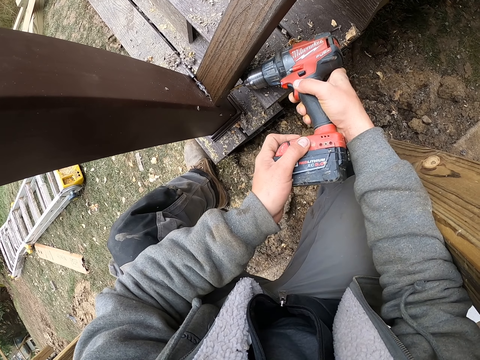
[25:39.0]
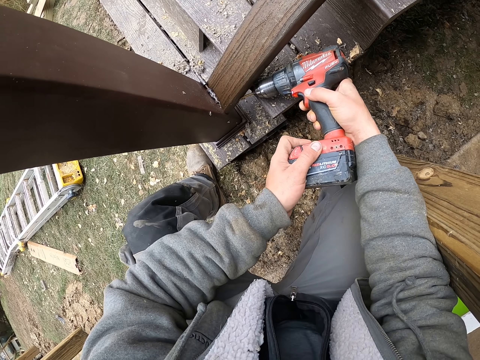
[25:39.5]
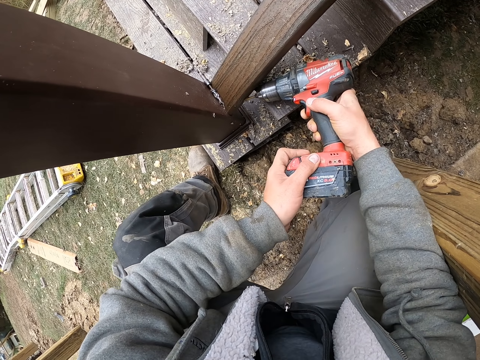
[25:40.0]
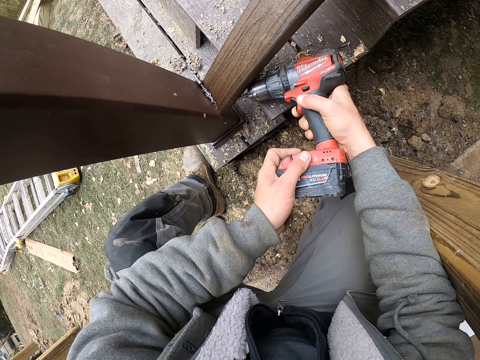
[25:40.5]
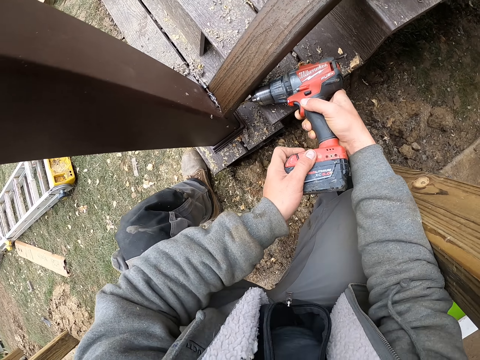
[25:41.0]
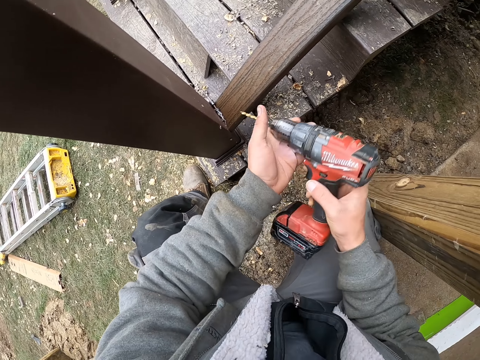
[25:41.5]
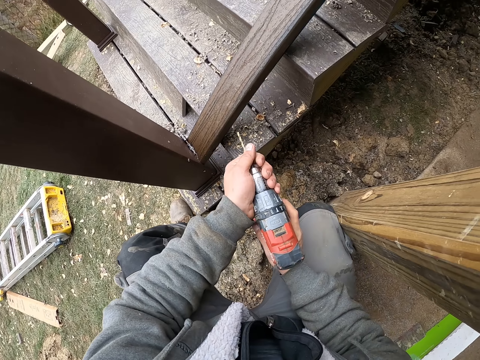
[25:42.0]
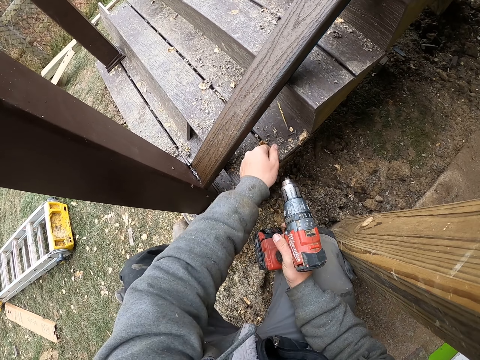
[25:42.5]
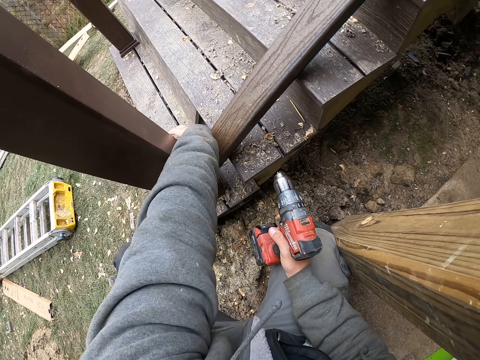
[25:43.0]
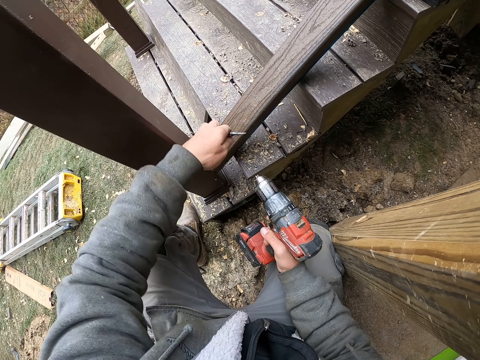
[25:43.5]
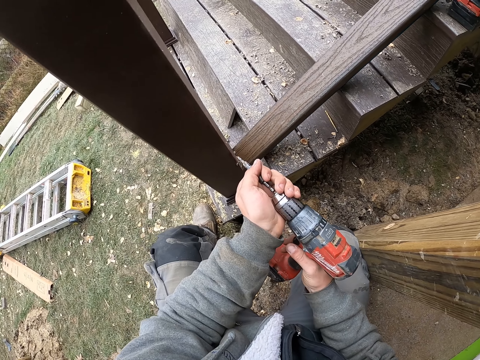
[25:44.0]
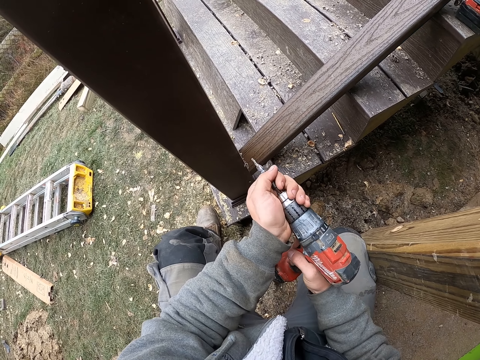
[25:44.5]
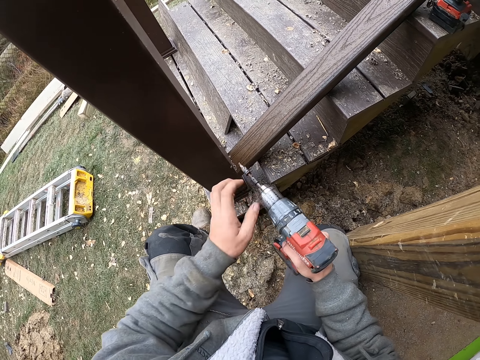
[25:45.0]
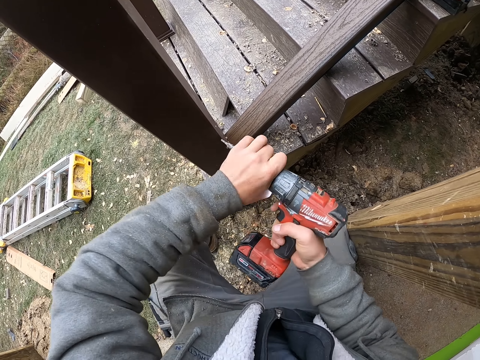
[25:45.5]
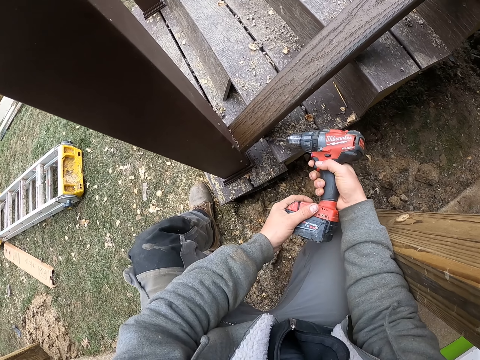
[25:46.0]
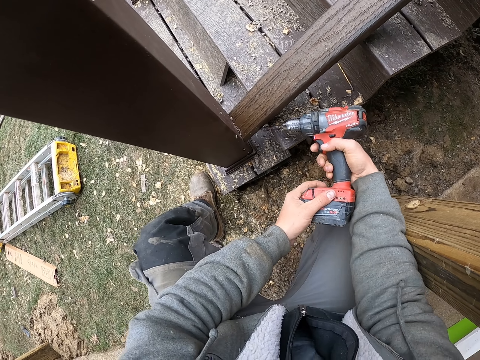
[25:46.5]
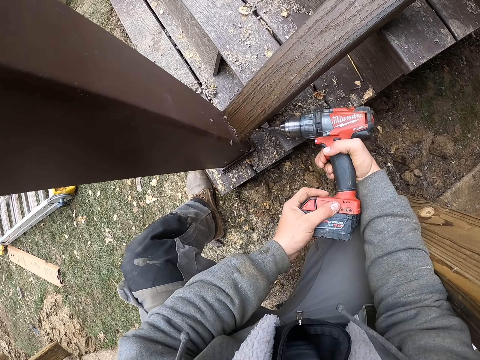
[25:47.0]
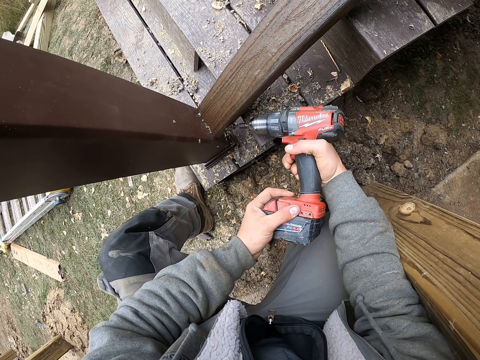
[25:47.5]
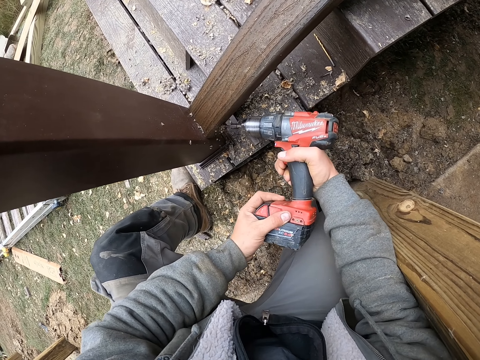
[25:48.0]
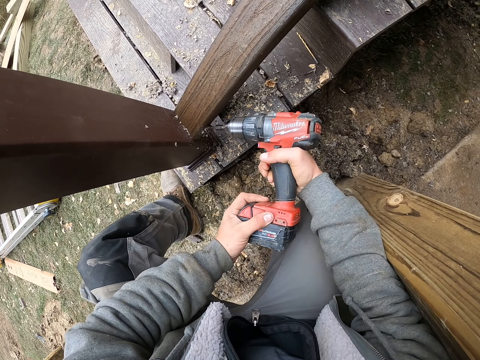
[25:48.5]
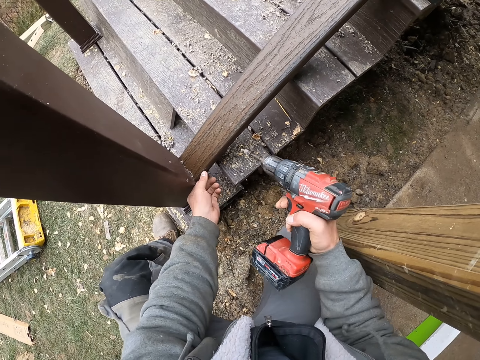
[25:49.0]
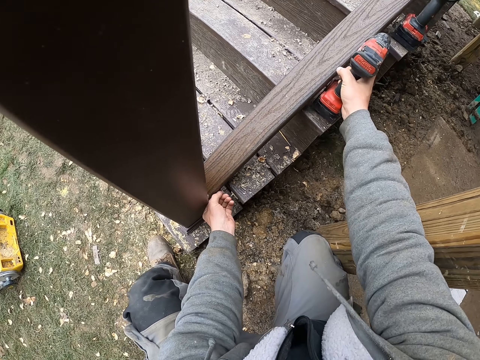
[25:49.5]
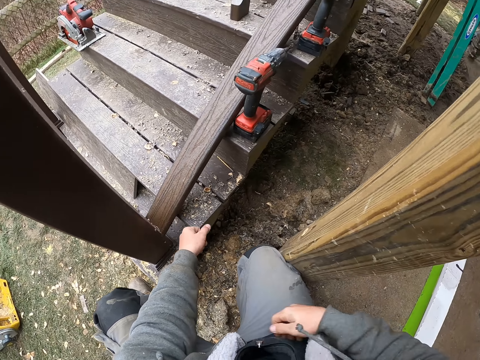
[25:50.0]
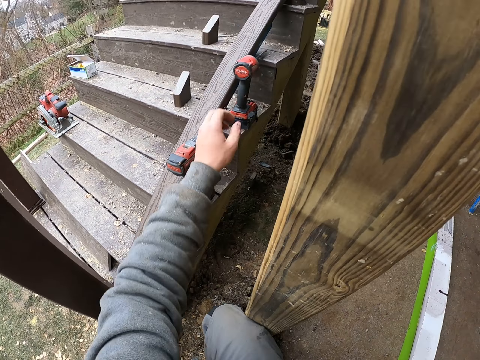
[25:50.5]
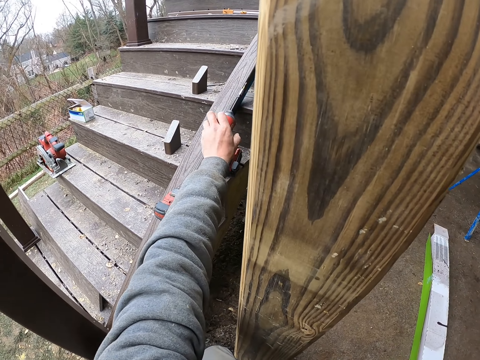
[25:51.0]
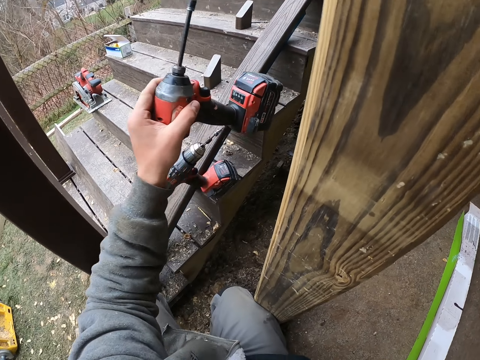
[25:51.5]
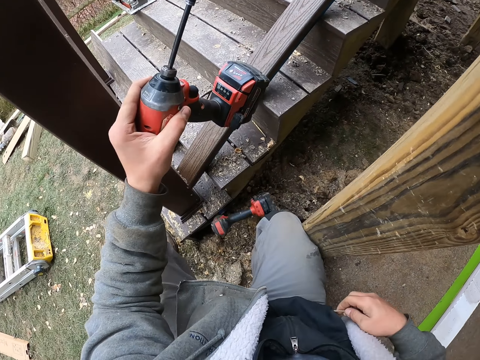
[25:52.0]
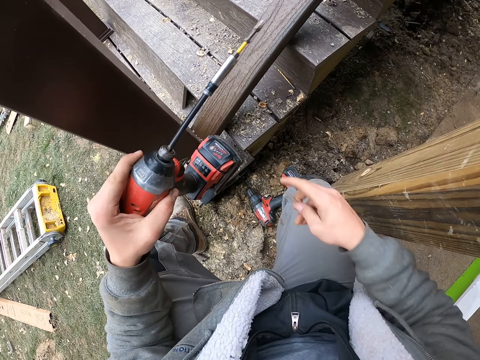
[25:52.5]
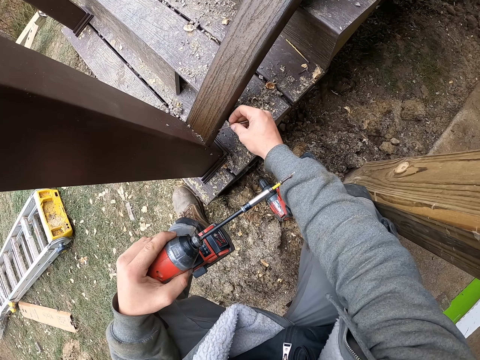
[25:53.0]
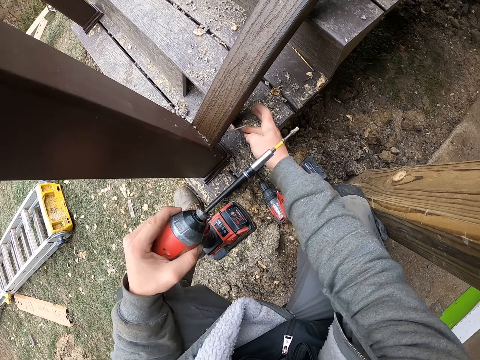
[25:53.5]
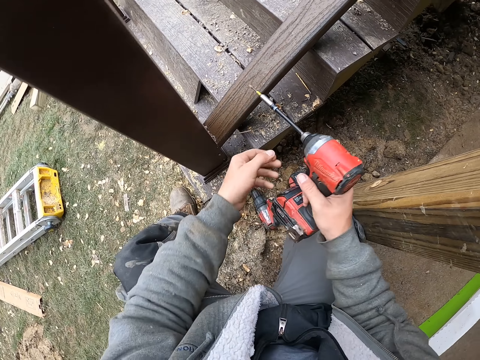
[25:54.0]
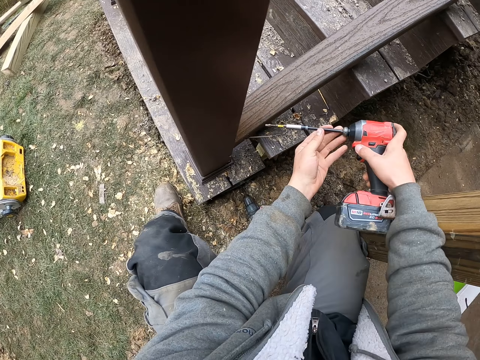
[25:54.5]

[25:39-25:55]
The camera wearer removes the drill bit. They pick up a drill. They drop the drill bit. They pick up the drill bit. They insert the drill bit into the drill. They adjust the drill chuck. They dig a hole with the drill. They put the drill on the stairs. They pick up the drill. They drop the drill. They insert a nail in the rail.

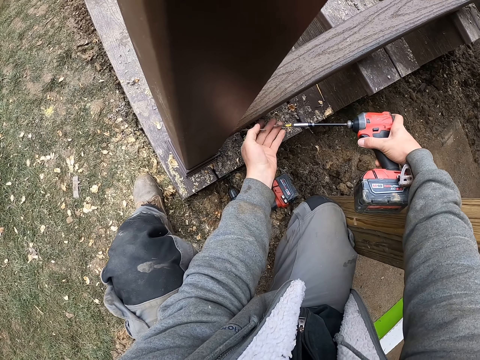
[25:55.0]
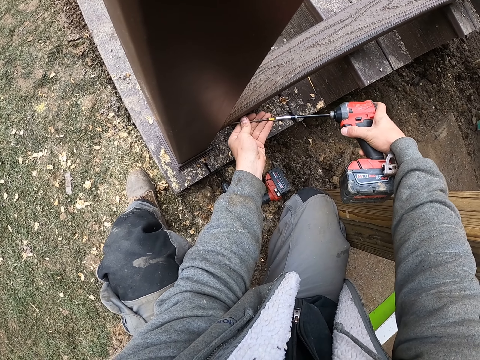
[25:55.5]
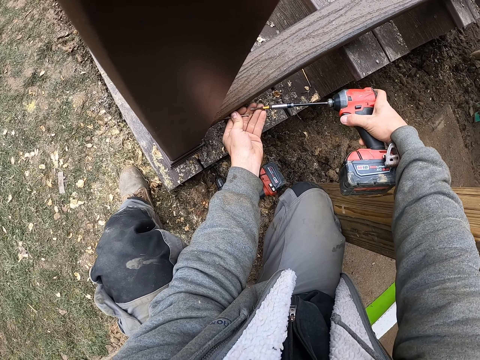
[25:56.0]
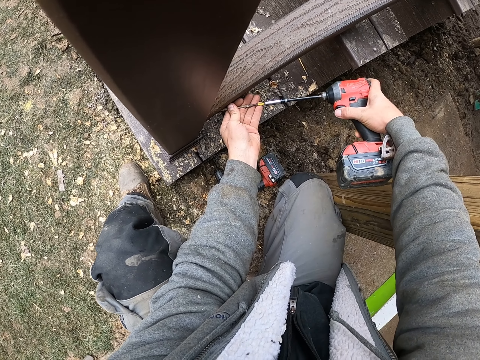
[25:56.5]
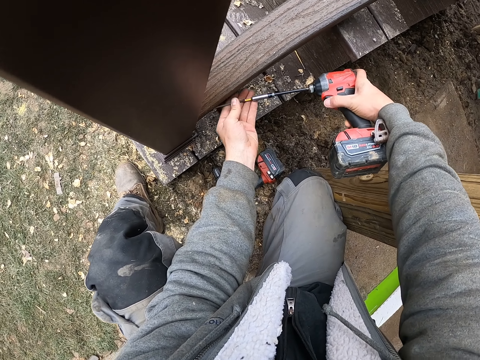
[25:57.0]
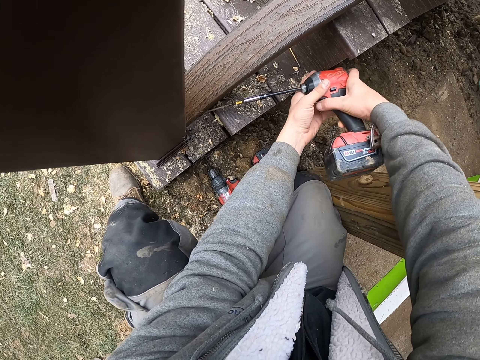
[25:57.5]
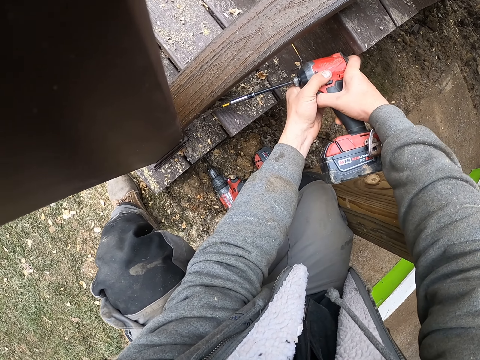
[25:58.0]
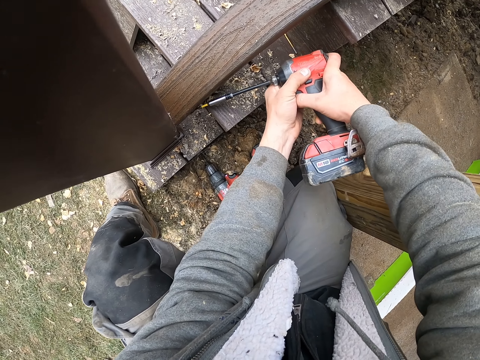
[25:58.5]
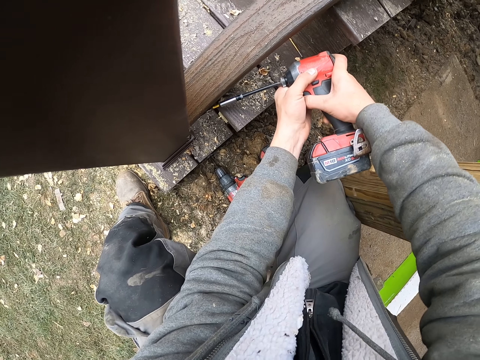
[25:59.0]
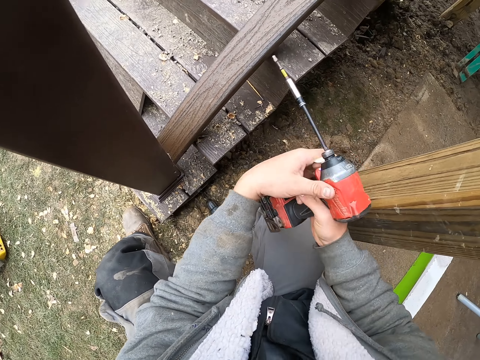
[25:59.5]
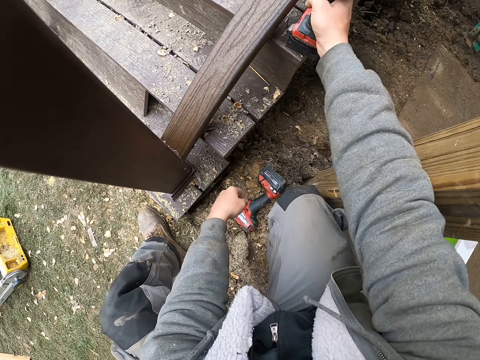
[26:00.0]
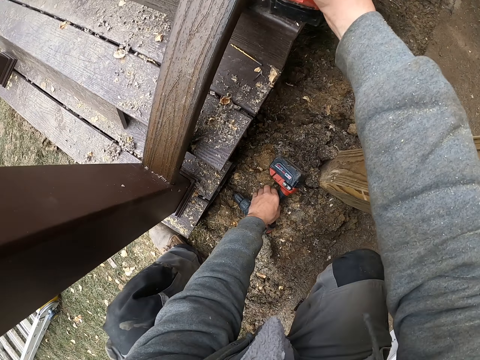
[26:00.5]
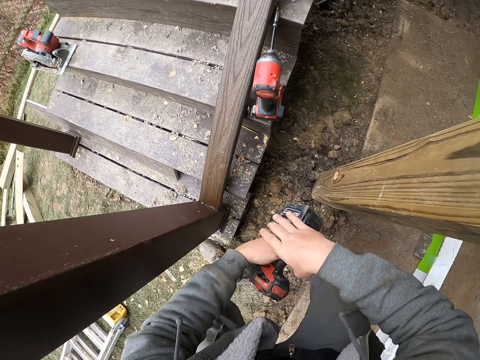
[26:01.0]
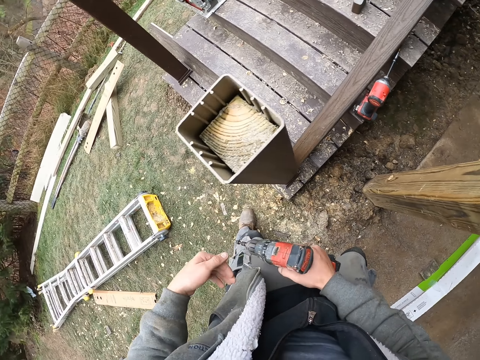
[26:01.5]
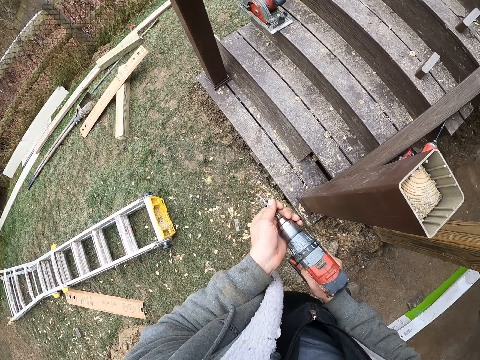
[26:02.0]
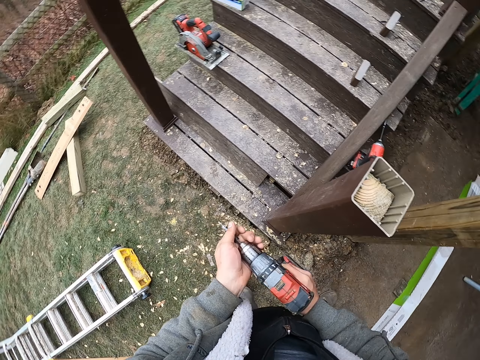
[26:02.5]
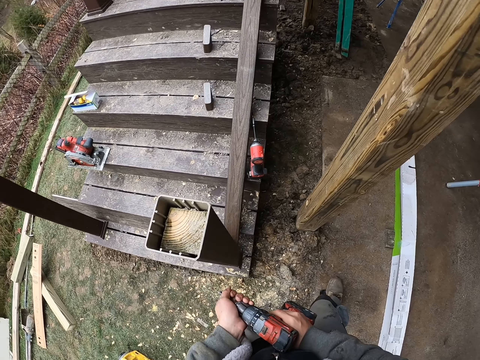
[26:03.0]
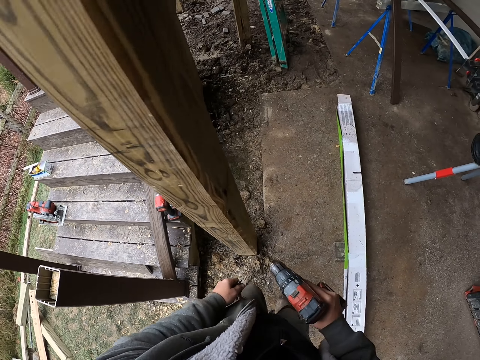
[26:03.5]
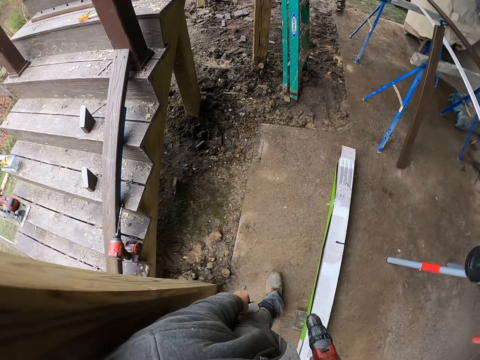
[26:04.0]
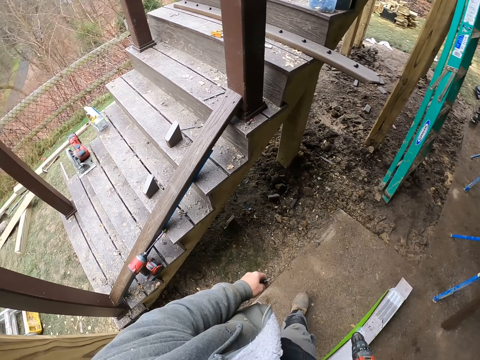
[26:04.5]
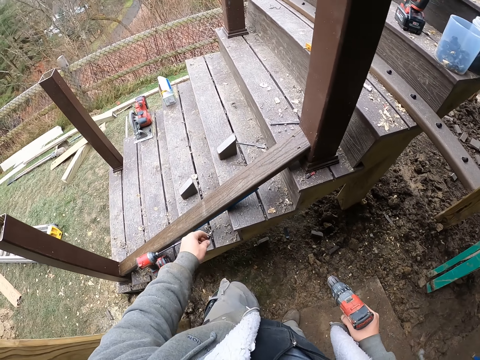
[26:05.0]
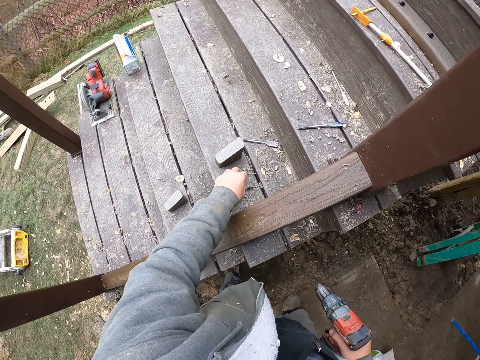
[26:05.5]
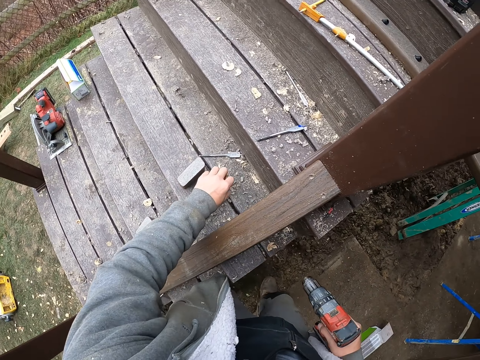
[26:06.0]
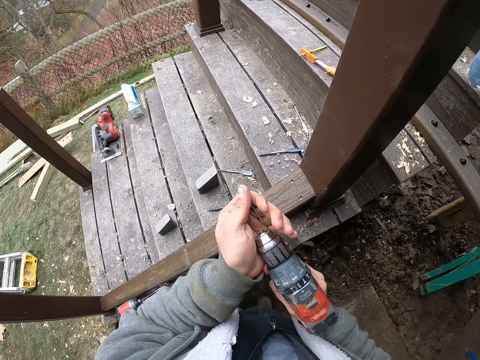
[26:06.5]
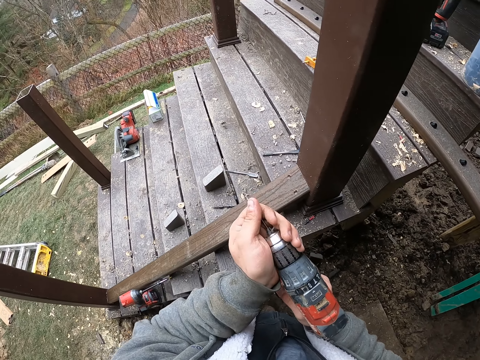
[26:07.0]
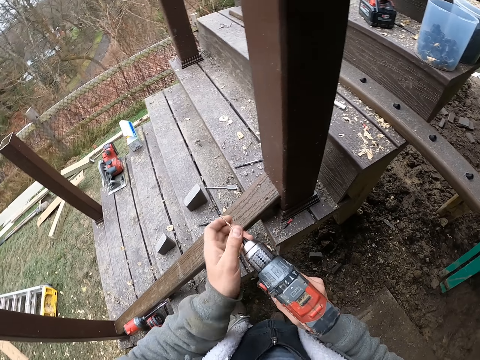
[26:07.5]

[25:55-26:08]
The camera wearer sets the drill on the nail. They fix a screw to the drill. They drill the nail into the rail. They put the drill on the stairs. They pick up the drill. They remove the drill bit. They walk around the compound. They drop the drill bit on the stairs. They pick up the drill bit. They insert the drill bit in the drill.
